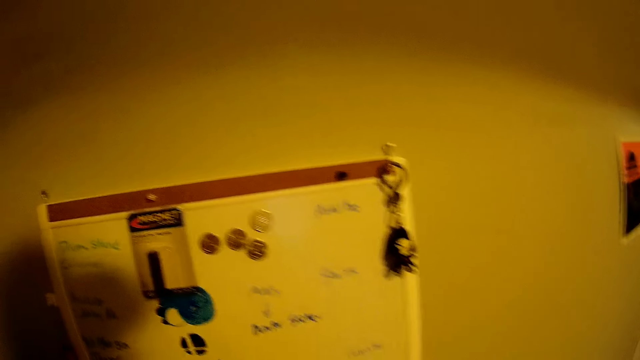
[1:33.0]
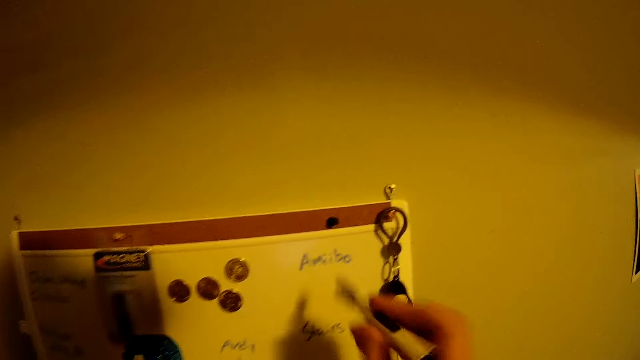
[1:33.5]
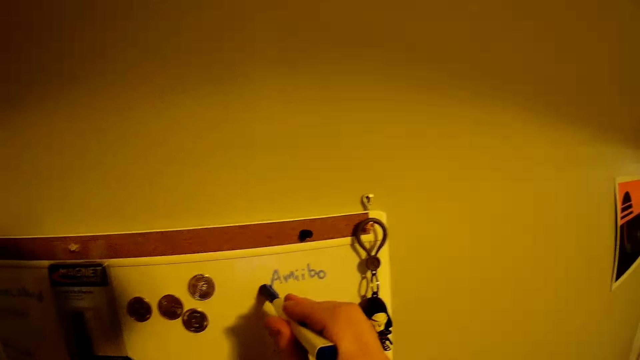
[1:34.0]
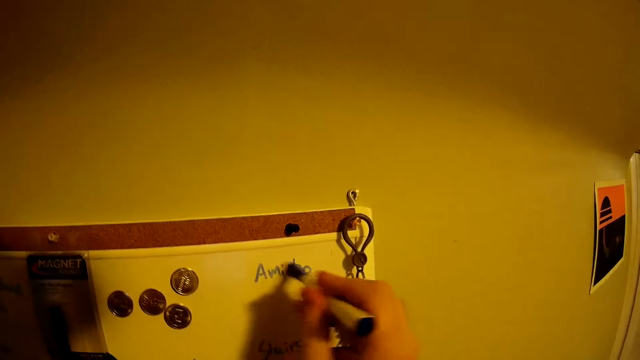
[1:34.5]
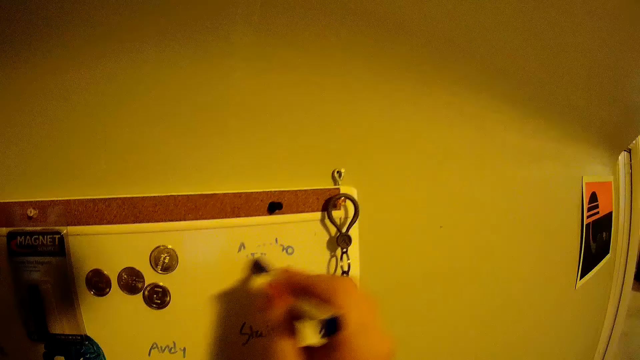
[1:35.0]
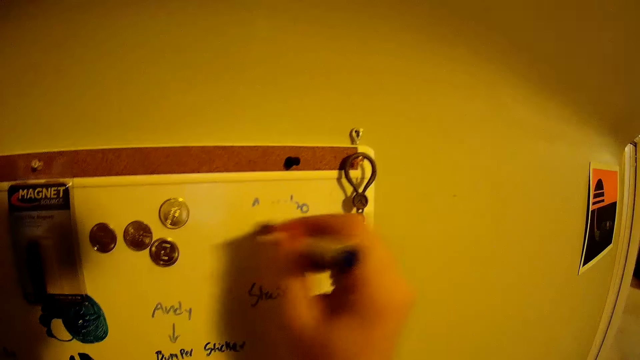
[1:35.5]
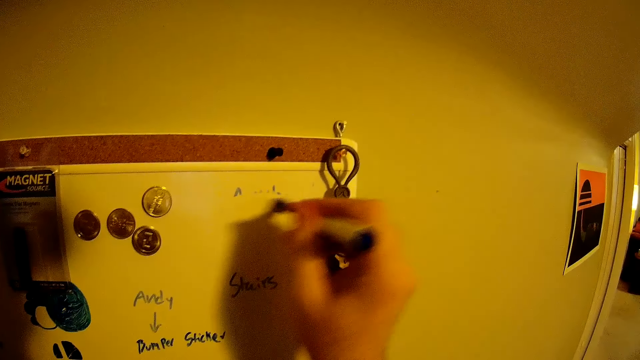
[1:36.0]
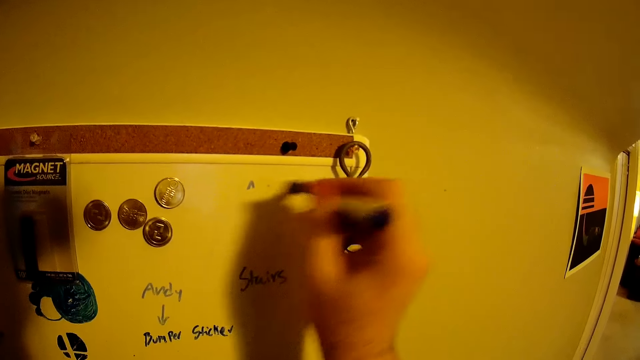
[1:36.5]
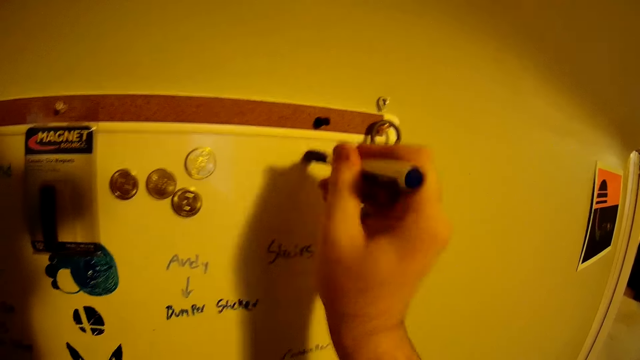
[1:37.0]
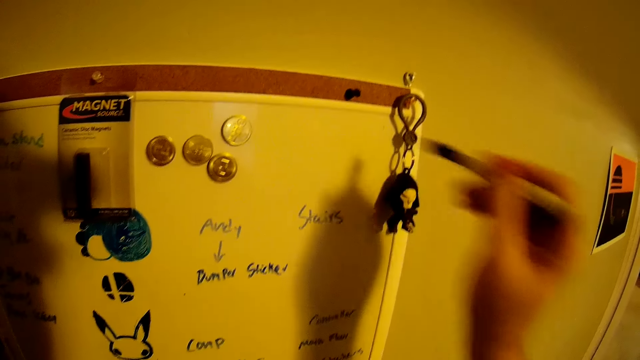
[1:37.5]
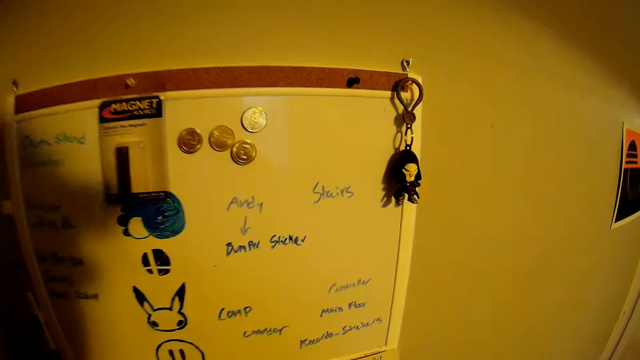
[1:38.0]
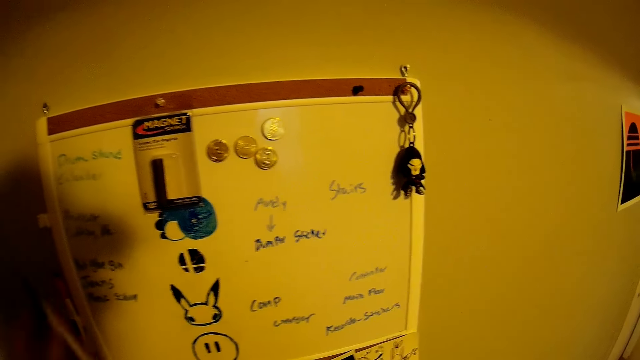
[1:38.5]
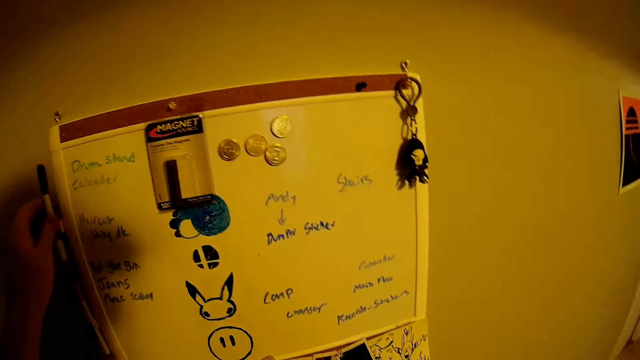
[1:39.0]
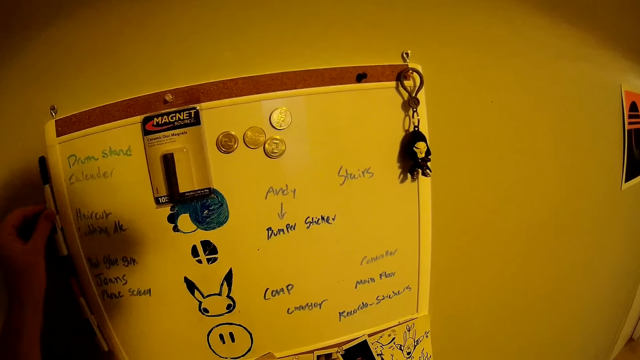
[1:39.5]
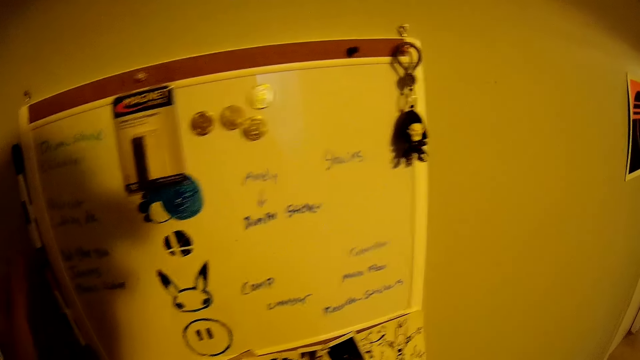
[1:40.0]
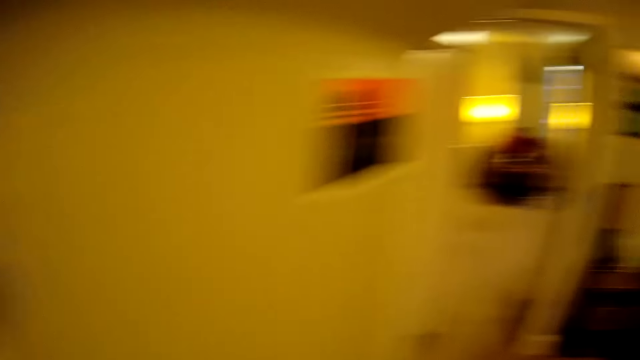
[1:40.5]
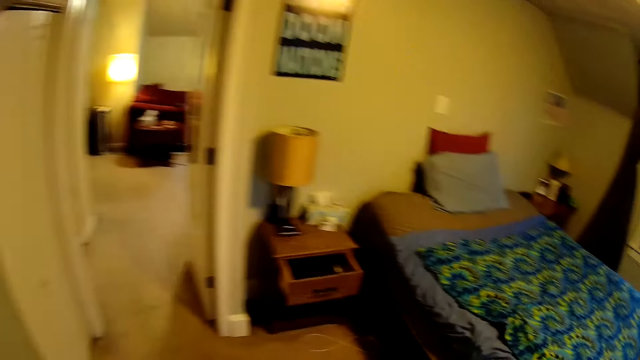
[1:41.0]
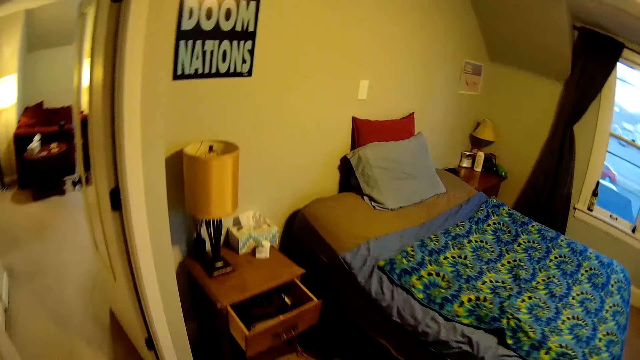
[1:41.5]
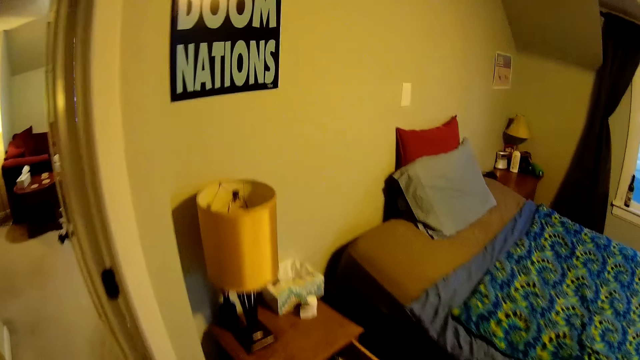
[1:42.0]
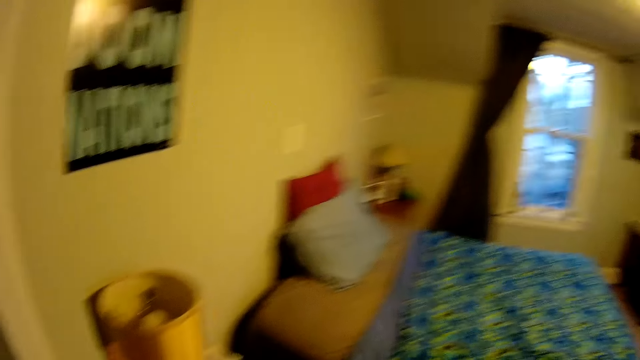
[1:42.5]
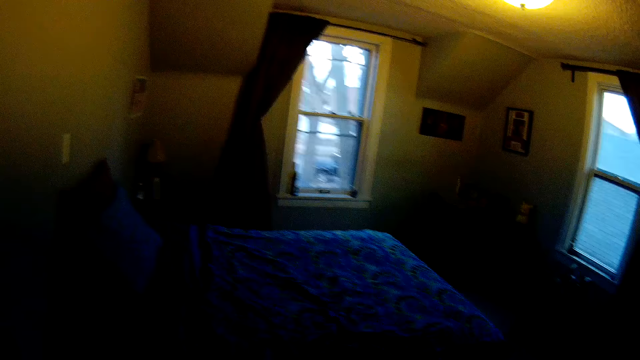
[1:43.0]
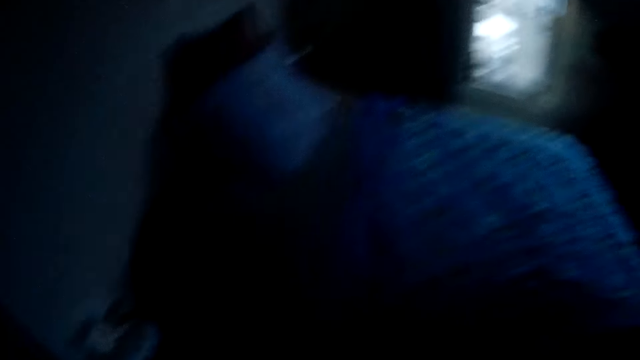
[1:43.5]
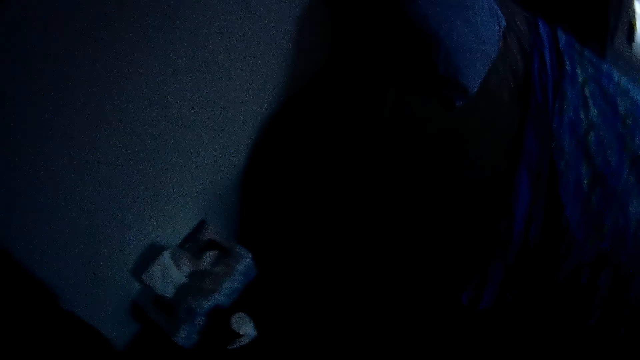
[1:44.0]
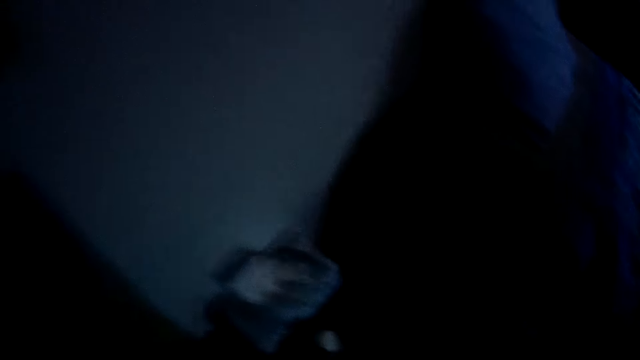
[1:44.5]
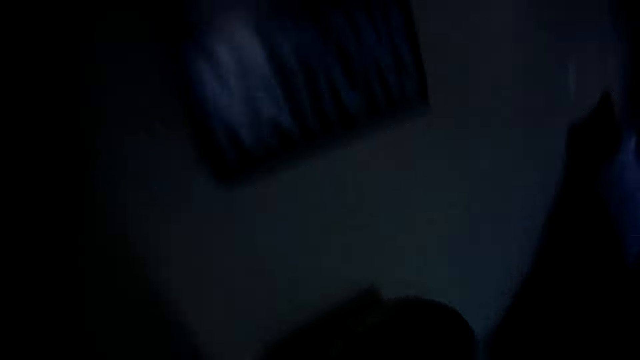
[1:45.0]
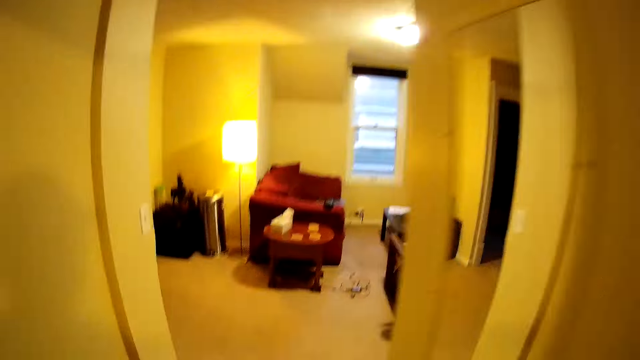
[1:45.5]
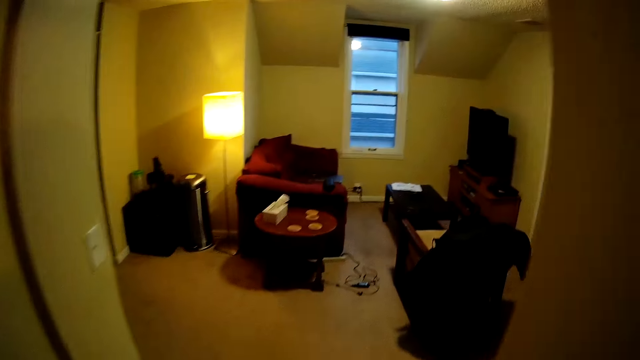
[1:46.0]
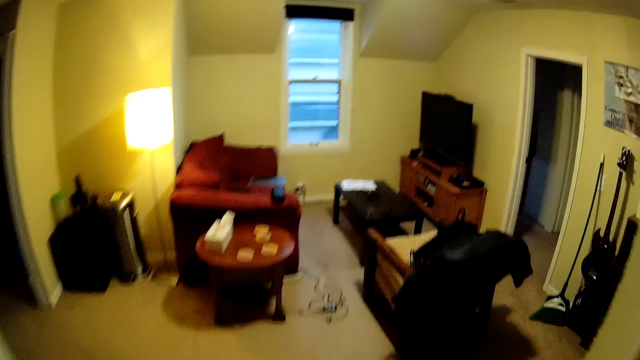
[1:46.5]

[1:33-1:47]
The camera wearer takes the marker pen. They erase writings on the board. They hang back the eraser. They put the marker pen on the board holder. They turn around. They walk towards the bed in the bedroom. They switch off lights.

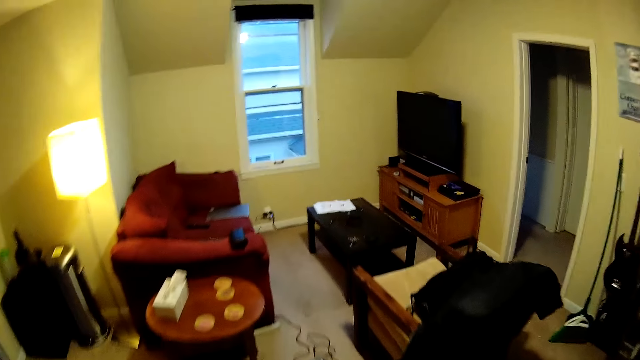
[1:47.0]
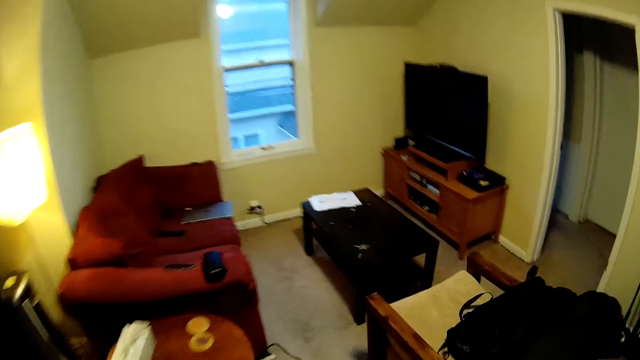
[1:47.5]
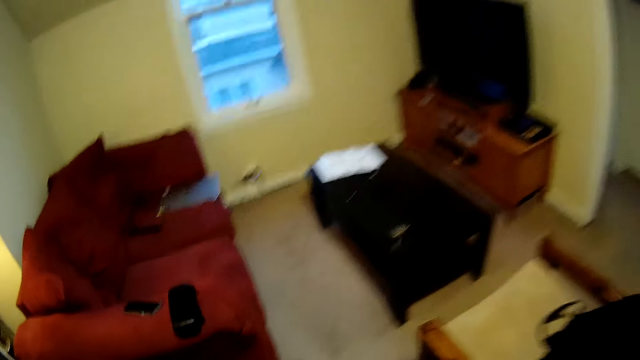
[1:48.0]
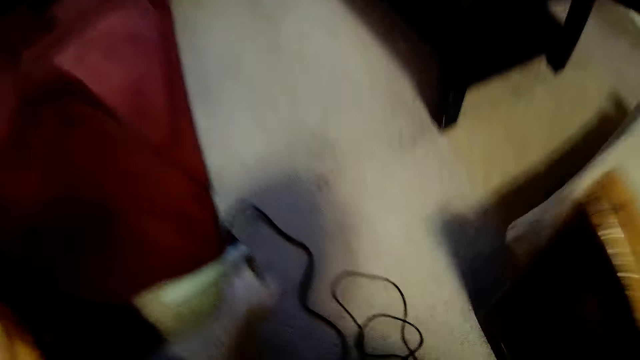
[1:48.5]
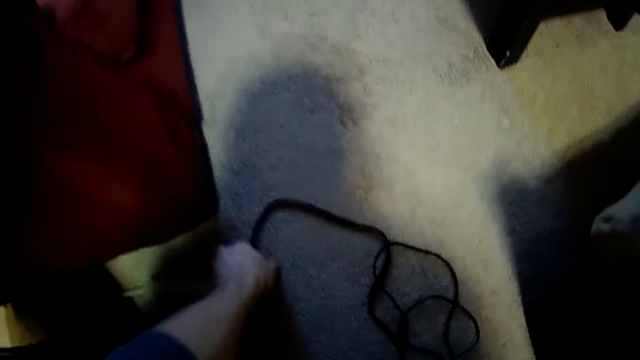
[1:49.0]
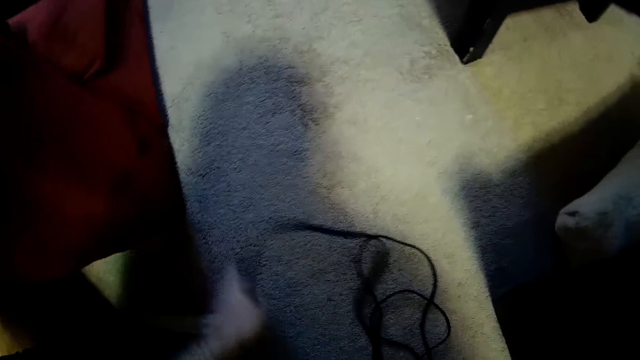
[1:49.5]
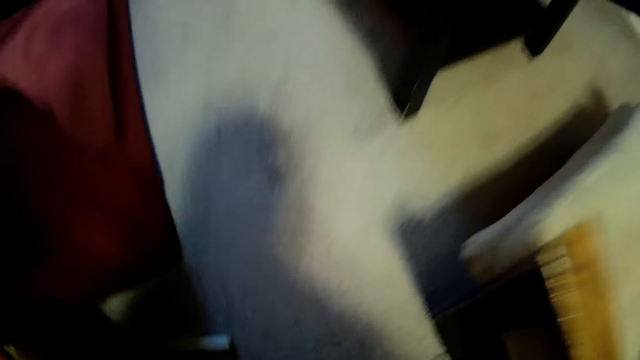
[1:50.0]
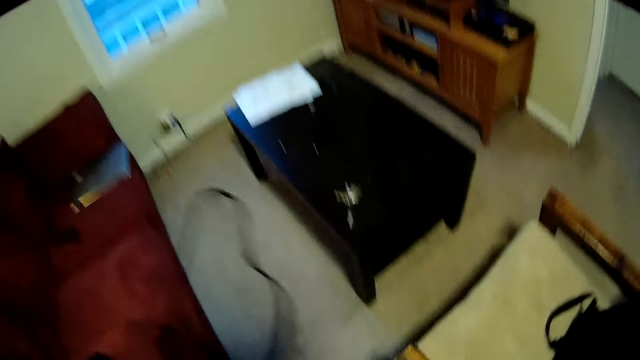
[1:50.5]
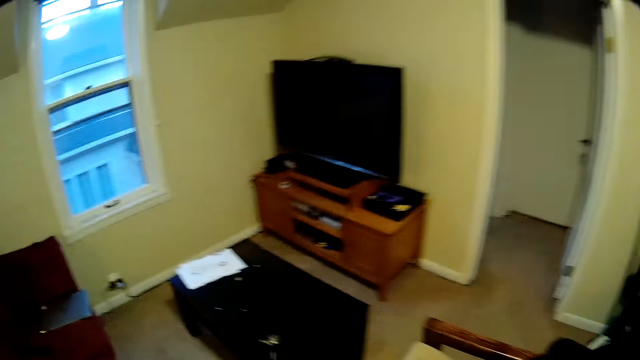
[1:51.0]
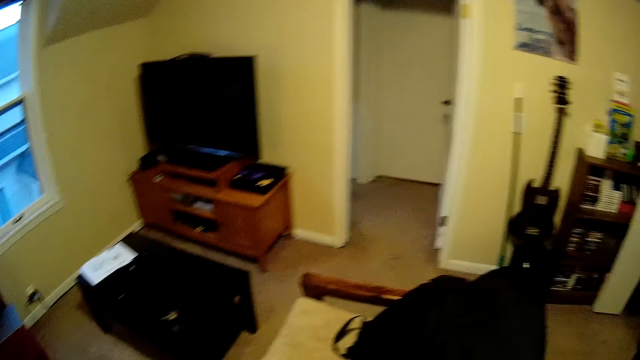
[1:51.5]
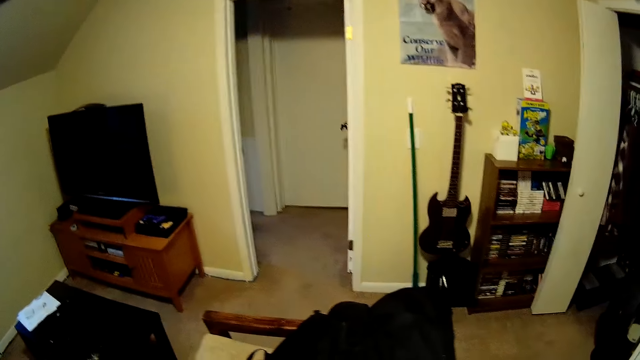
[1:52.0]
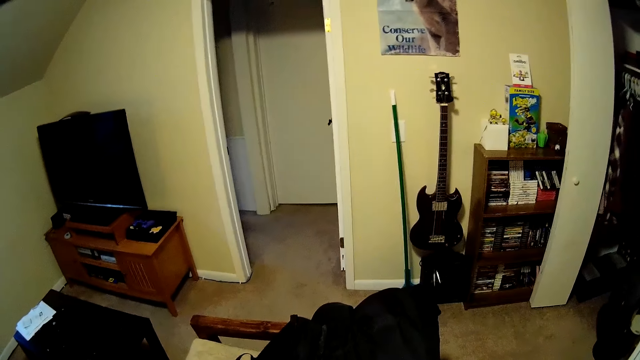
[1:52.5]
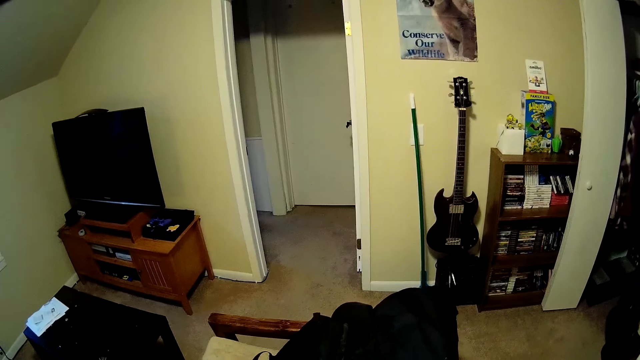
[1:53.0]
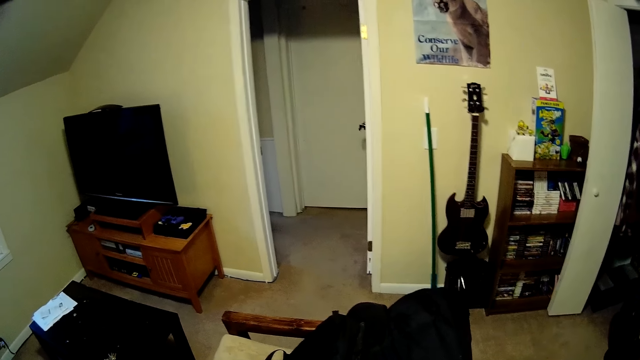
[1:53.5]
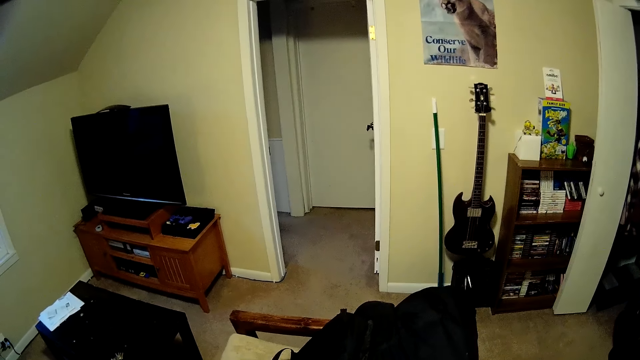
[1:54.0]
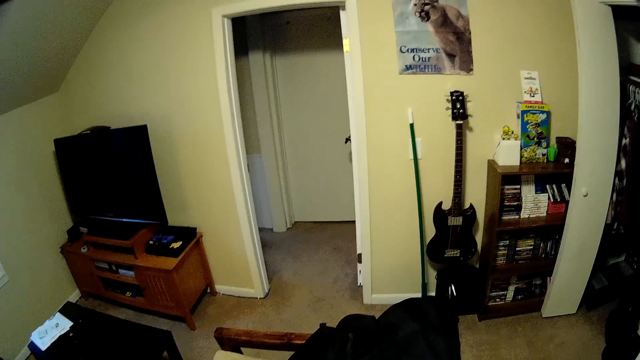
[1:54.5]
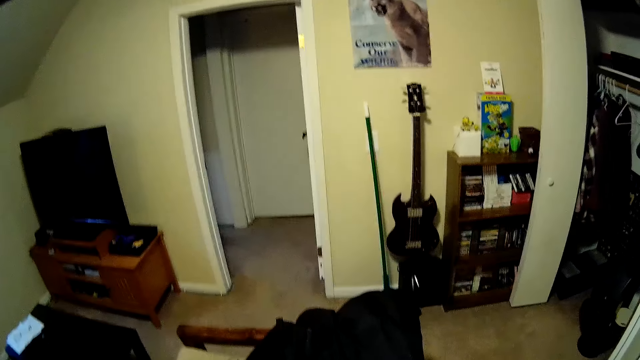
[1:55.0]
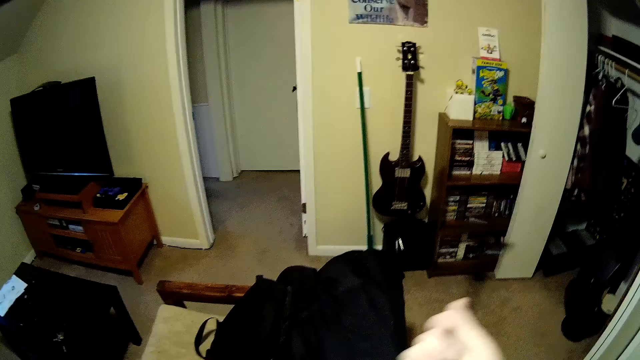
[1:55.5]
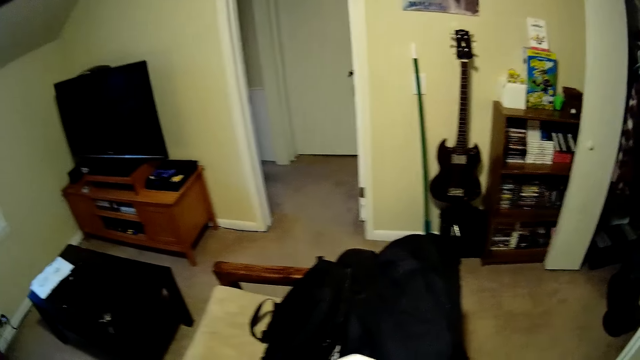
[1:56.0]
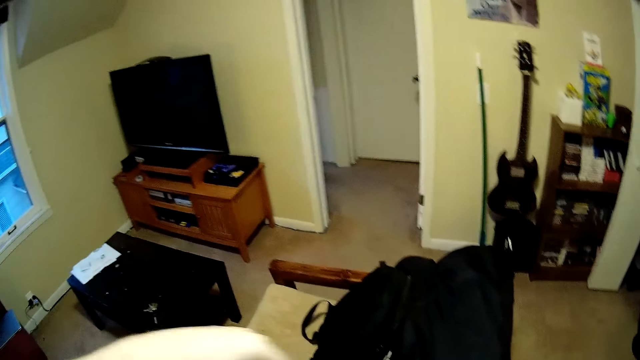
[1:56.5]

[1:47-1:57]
The camera wearer walks into the living room. They pick up a cable on the ground.
